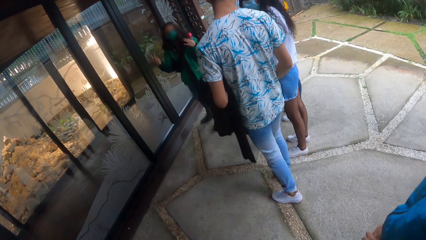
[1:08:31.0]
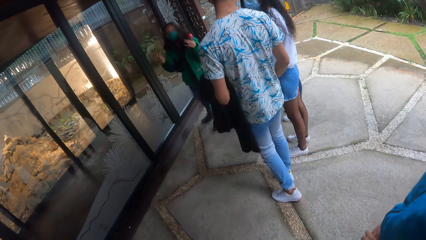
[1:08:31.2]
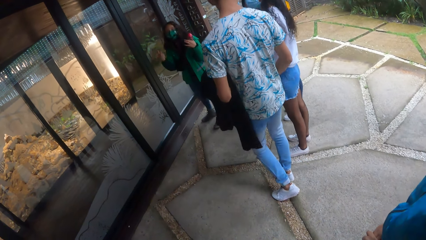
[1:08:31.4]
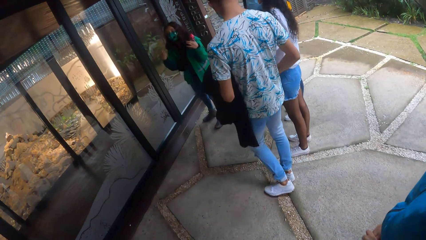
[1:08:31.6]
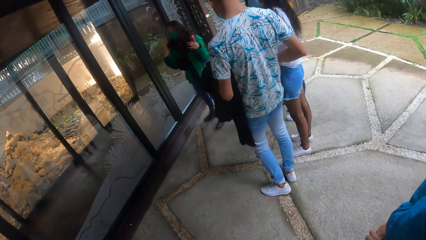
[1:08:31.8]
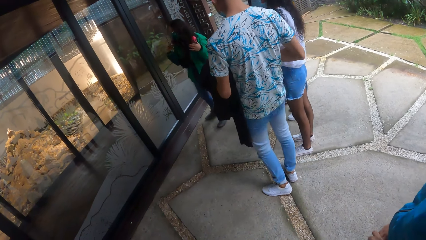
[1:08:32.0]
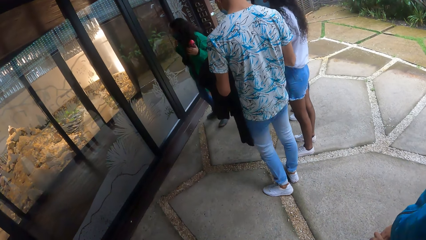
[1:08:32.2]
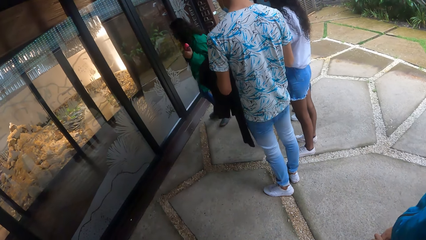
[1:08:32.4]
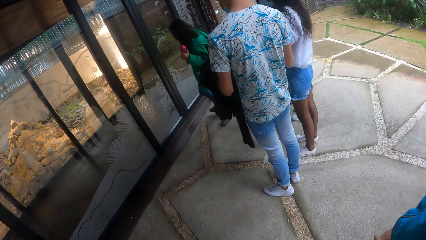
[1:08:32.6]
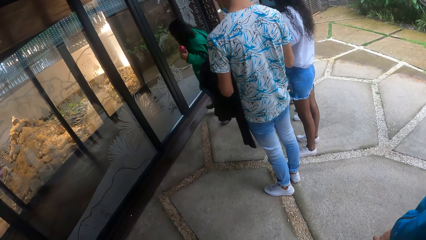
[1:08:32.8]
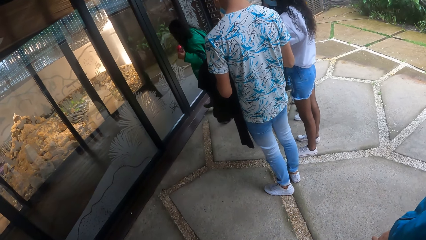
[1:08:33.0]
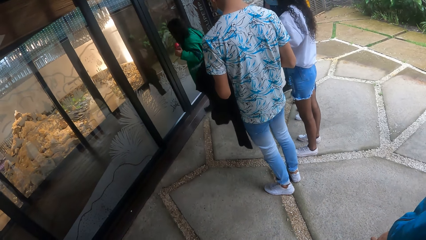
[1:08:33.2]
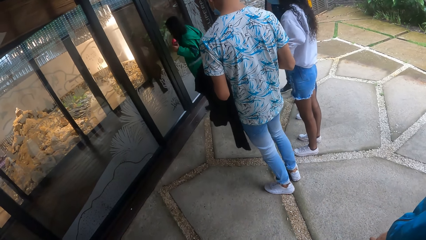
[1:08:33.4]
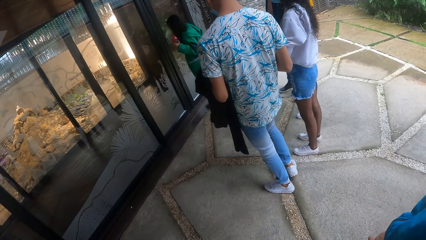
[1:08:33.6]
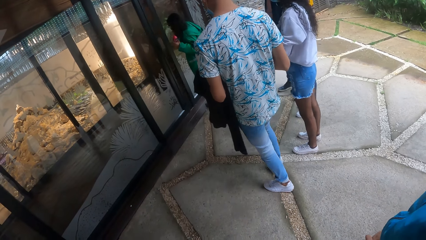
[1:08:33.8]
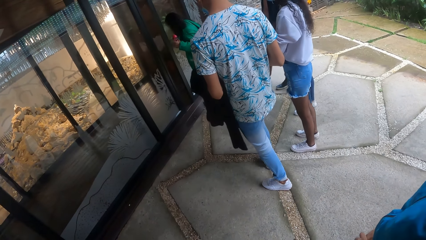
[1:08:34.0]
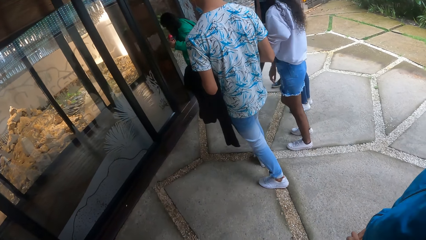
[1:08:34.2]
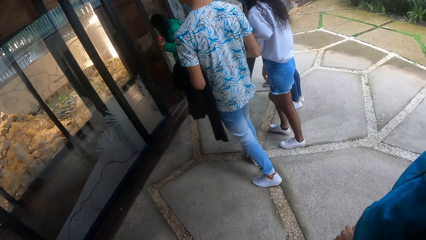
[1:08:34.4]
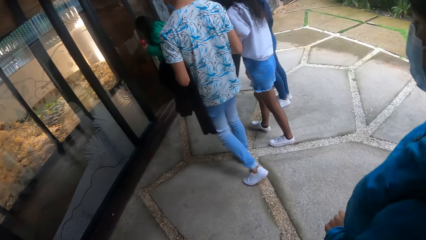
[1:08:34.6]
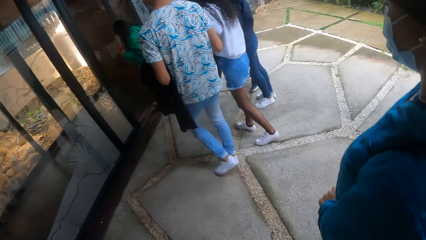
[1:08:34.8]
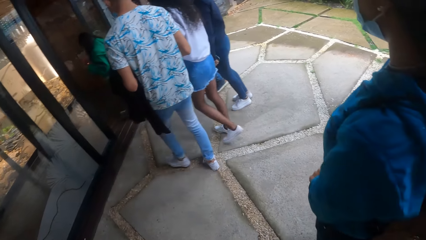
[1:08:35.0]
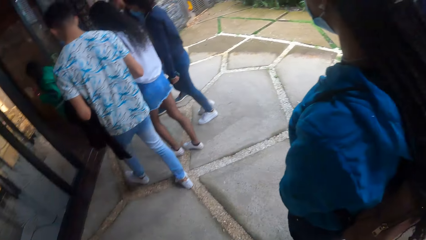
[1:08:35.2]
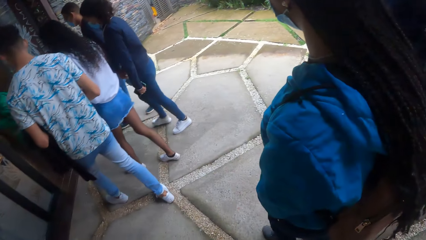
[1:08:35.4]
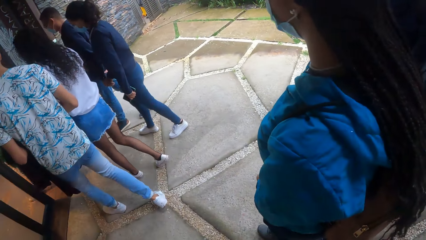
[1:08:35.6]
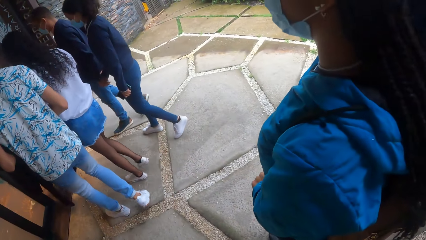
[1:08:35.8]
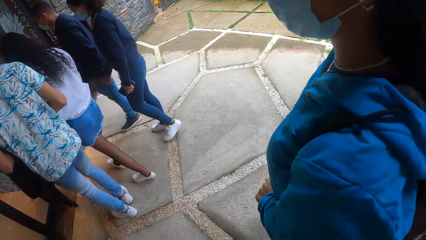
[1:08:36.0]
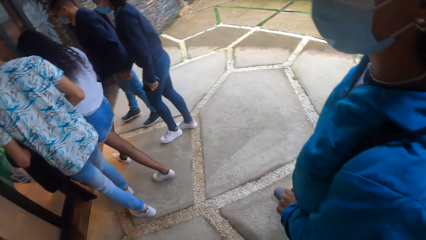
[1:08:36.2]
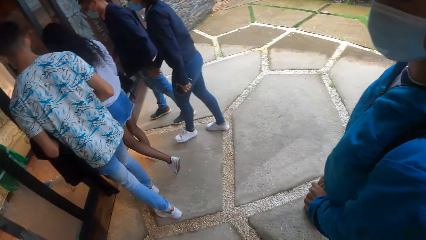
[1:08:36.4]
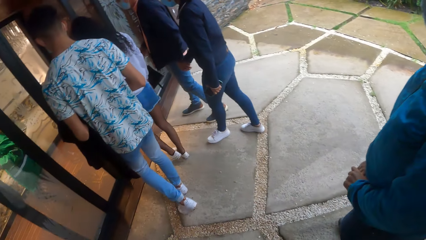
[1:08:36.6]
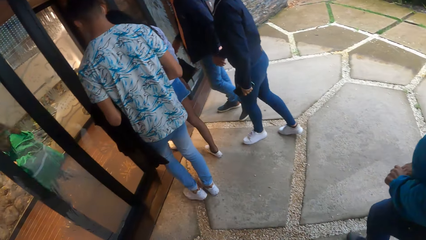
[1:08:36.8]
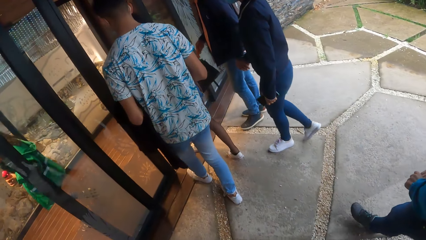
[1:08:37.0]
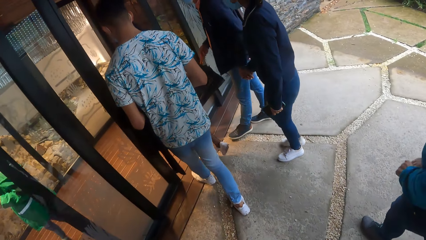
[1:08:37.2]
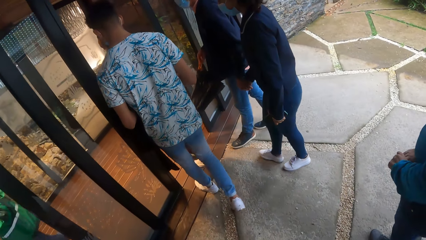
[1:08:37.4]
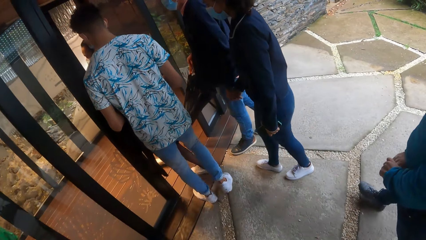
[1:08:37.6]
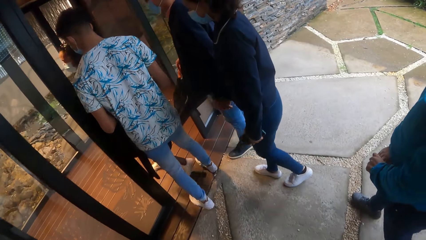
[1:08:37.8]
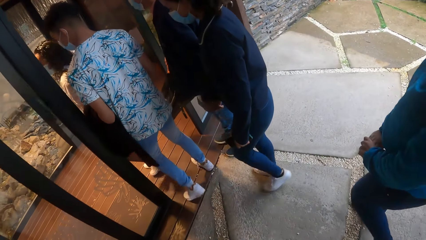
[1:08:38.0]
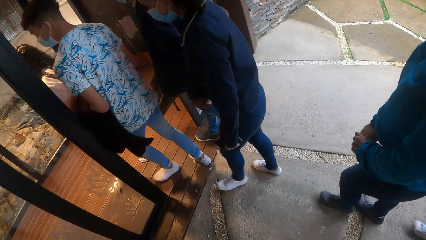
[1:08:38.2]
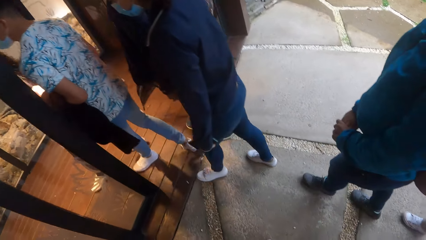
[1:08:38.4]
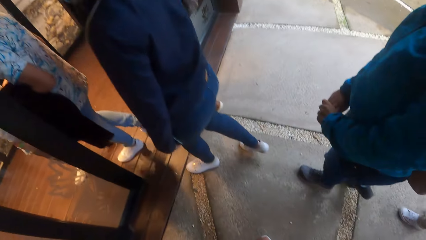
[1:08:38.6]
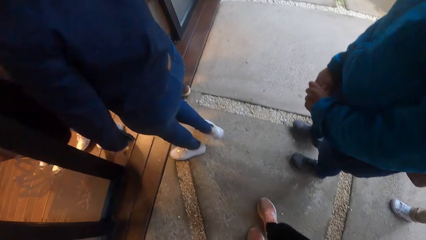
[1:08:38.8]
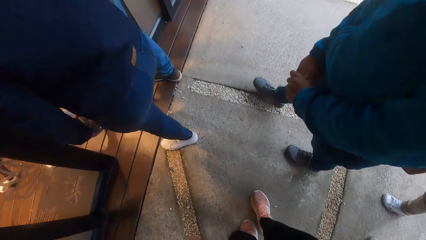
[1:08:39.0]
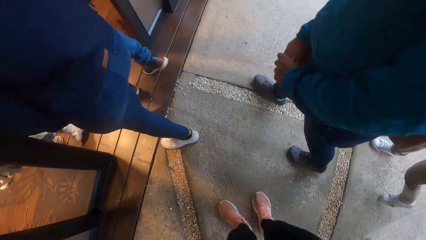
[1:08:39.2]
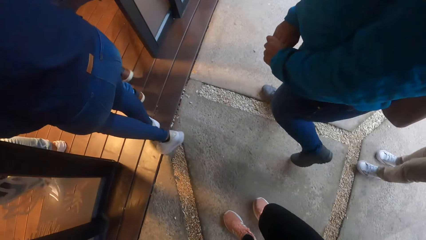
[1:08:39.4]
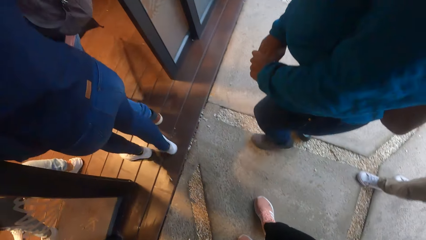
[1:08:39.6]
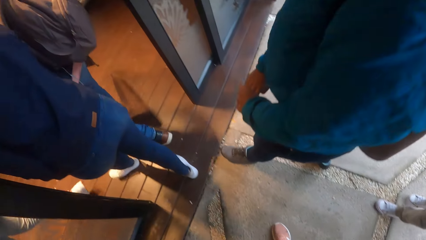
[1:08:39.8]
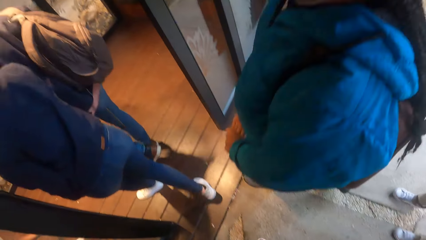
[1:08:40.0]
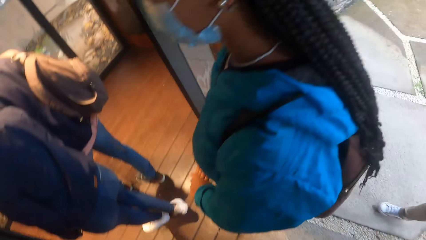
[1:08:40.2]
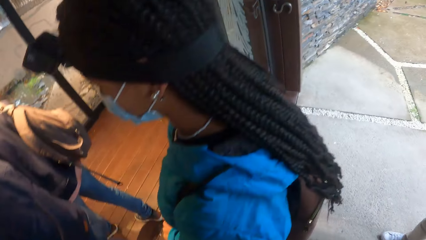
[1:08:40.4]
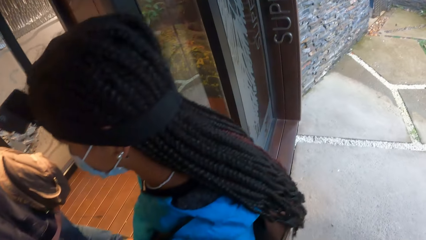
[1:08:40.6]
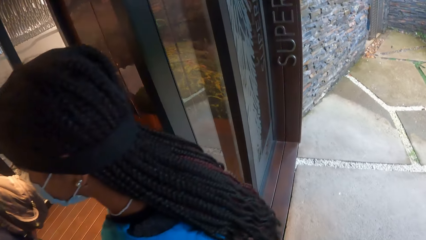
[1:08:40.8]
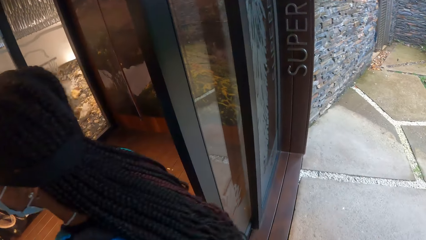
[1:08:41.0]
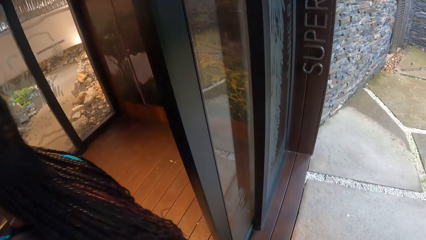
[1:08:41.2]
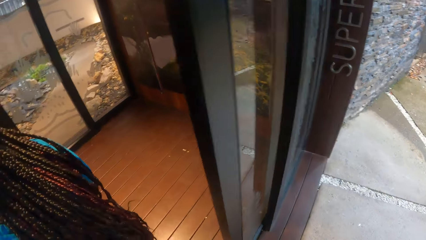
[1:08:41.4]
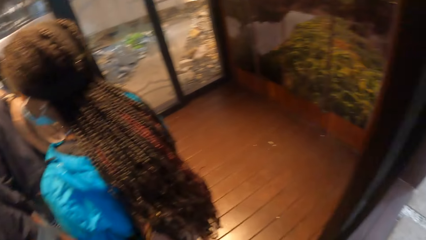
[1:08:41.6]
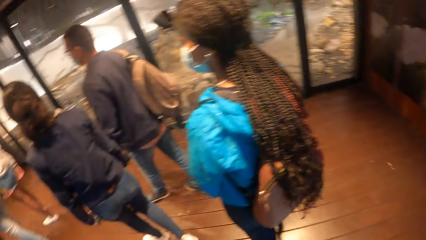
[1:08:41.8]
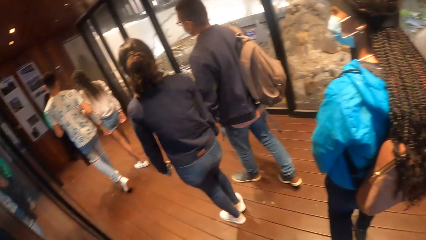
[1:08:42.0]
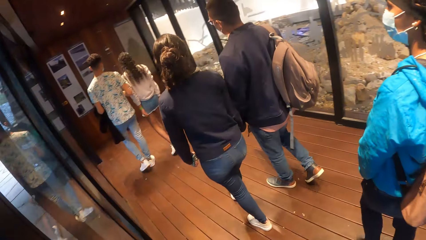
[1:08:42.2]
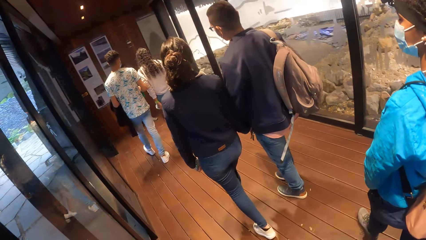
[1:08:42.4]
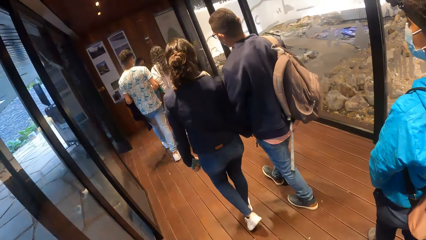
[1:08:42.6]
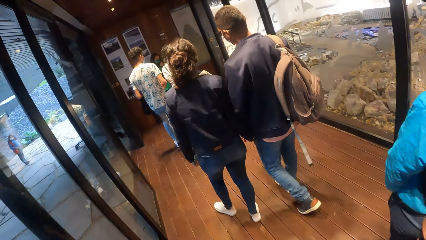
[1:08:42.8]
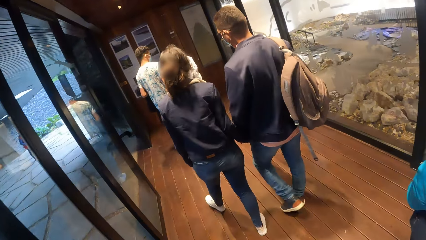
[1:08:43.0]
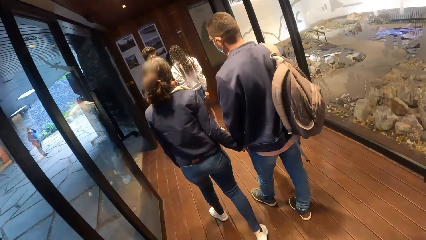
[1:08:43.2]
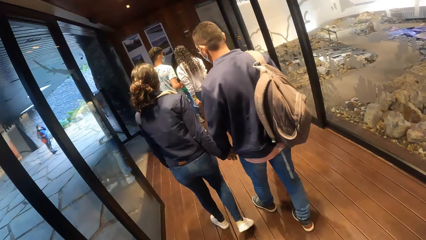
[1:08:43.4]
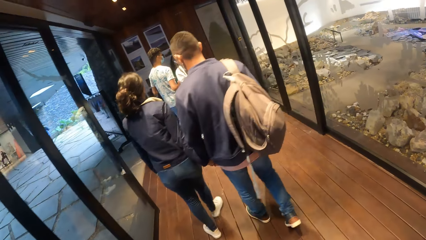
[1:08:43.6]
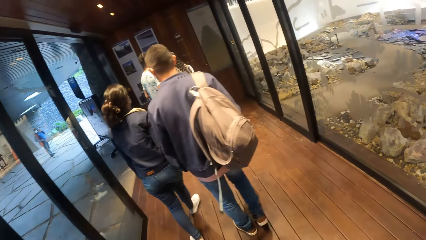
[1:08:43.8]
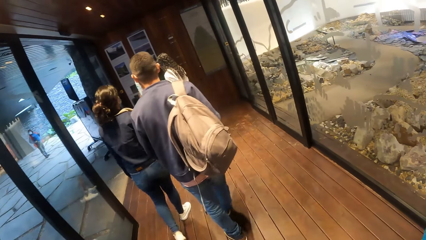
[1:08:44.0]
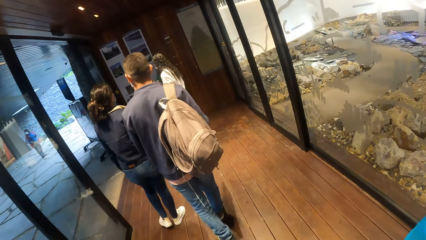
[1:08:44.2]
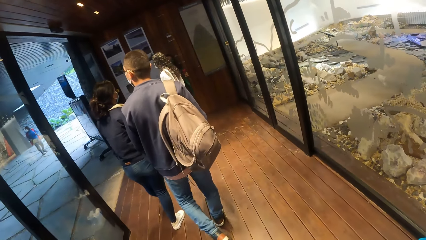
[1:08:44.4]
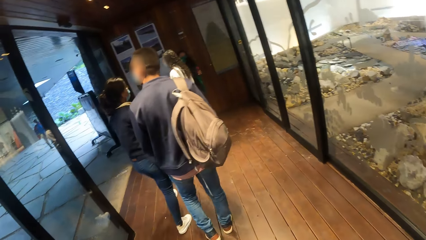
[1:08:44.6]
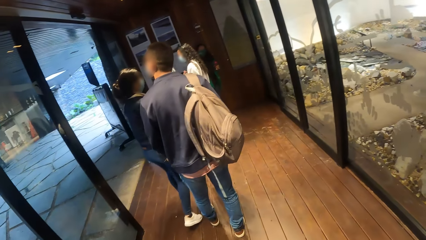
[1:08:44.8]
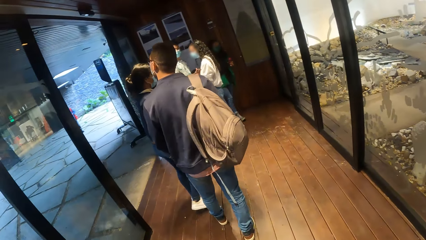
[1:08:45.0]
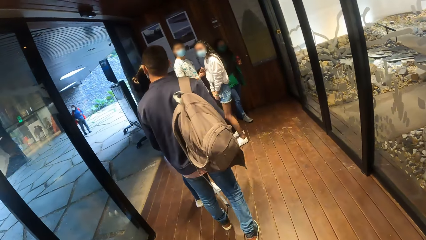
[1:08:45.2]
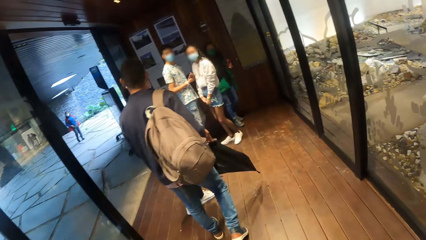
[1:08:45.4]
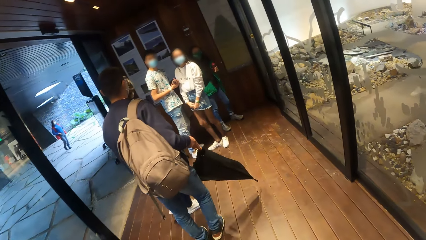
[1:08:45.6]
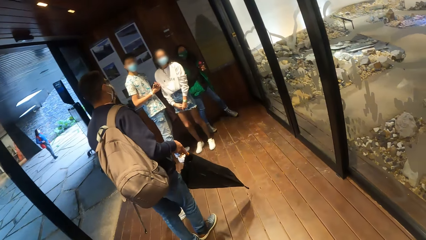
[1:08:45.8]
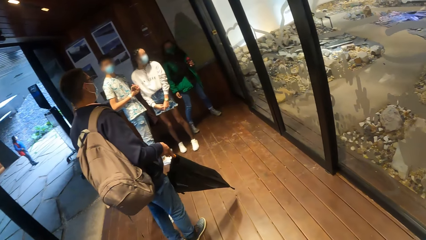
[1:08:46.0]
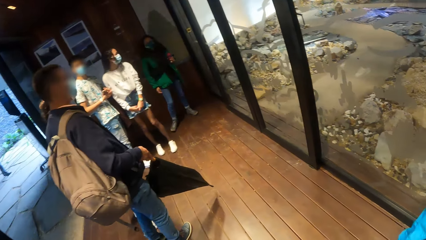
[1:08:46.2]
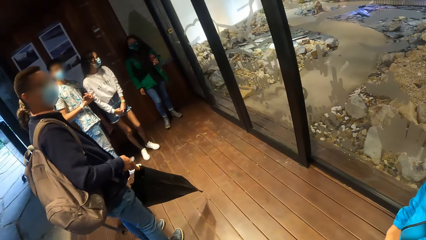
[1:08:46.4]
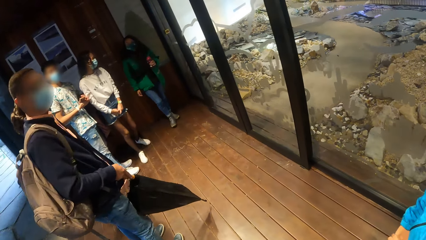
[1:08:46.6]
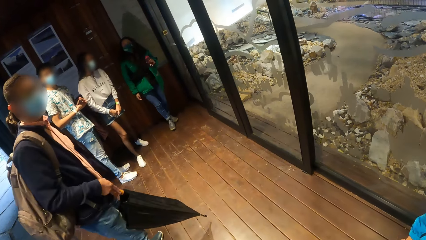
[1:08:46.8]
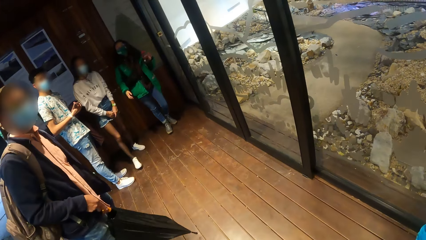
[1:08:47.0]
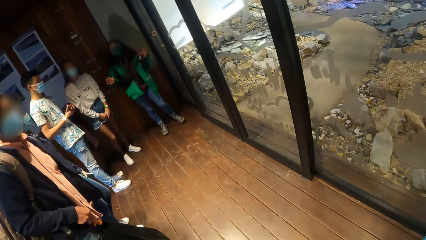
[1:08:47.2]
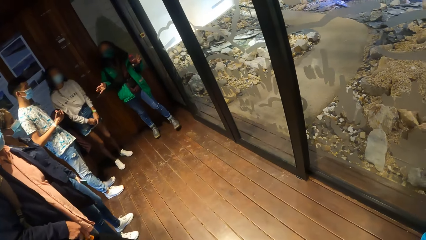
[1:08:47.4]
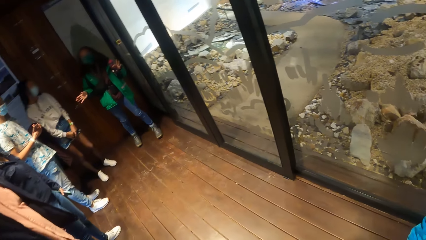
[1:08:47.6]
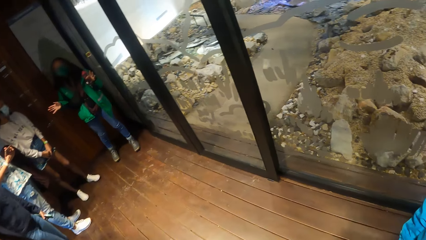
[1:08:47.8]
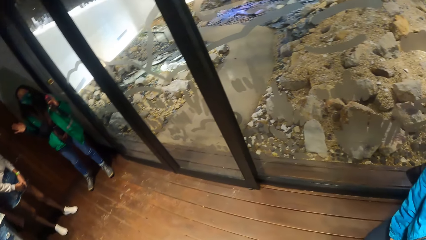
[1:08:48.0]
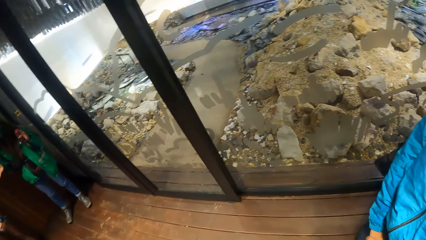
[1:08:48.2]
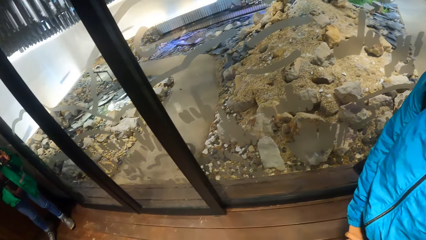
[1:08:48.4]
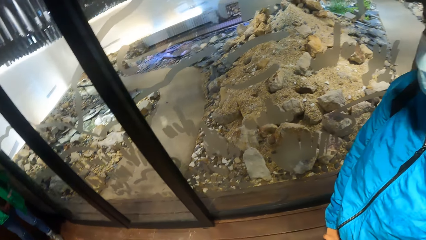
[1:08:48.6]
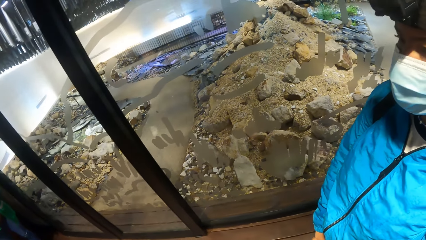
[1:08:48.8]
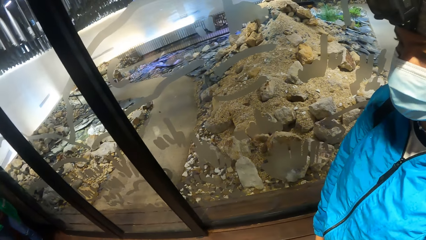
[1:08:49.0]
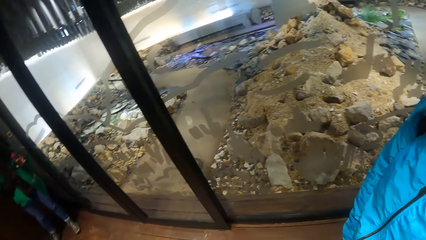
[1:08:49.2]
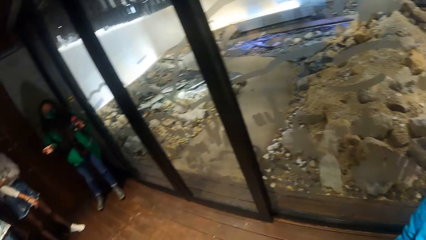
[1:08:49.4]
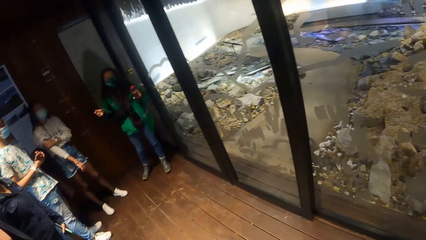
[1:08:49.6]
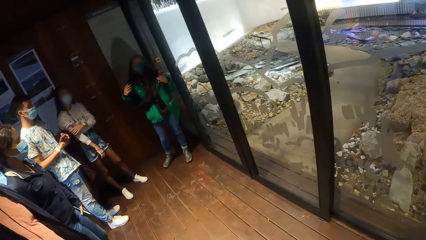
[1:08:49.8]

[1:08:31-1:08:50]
The woman enters the building with the group of people. The camera wearer walks forward. They walk in another room. The woman converses with the group of people. The camera wearer stands.
